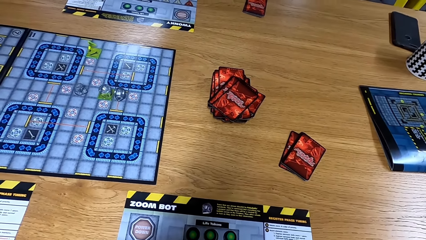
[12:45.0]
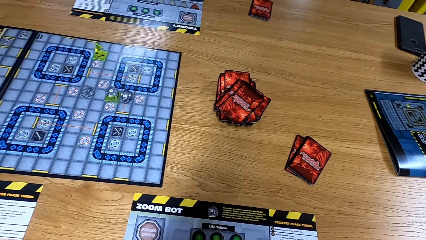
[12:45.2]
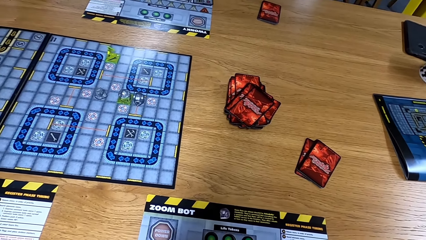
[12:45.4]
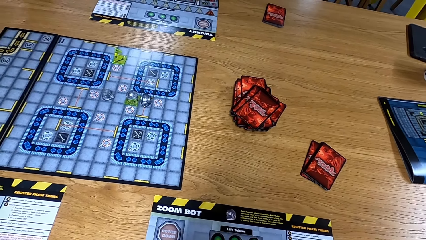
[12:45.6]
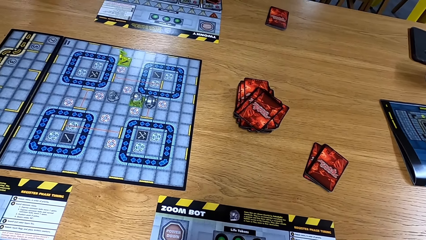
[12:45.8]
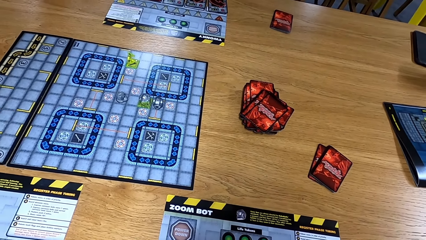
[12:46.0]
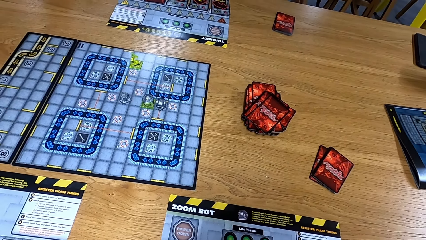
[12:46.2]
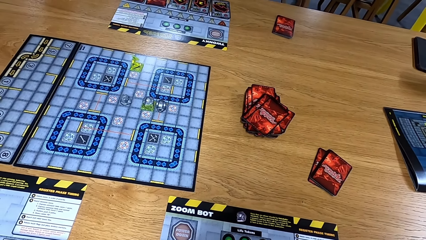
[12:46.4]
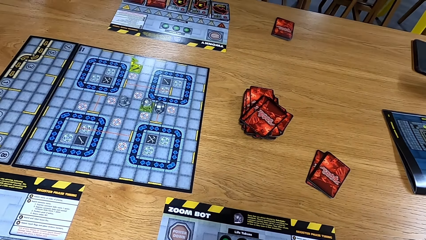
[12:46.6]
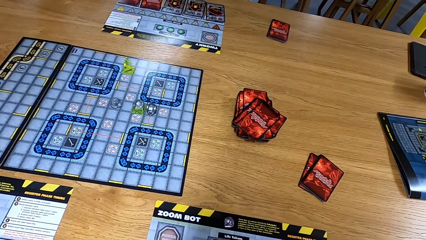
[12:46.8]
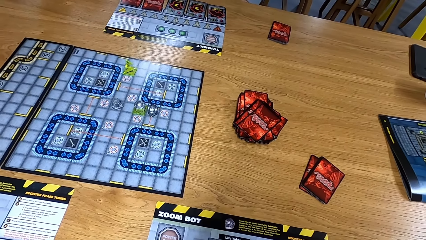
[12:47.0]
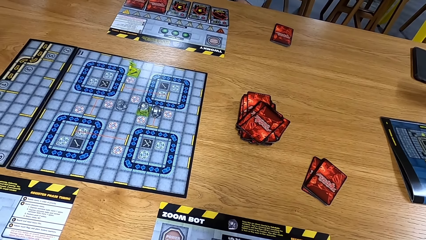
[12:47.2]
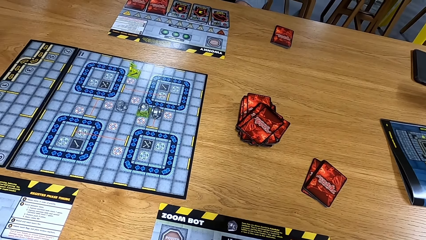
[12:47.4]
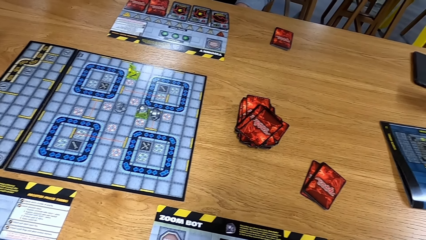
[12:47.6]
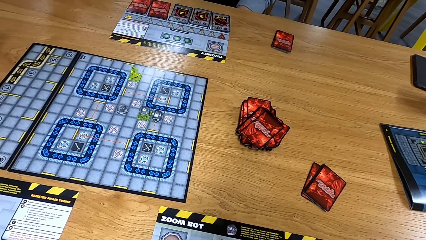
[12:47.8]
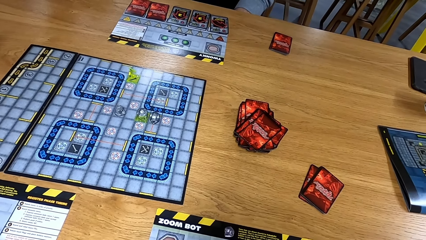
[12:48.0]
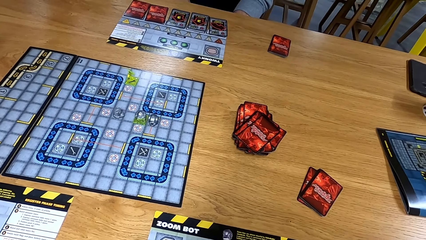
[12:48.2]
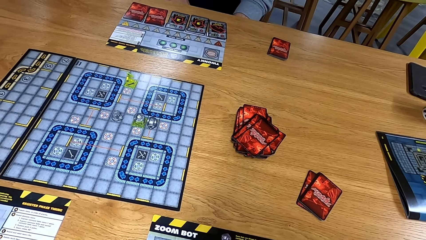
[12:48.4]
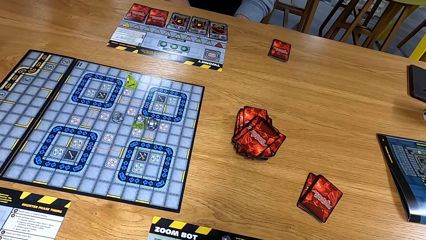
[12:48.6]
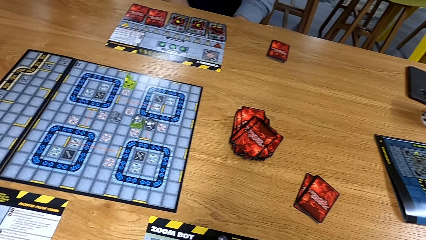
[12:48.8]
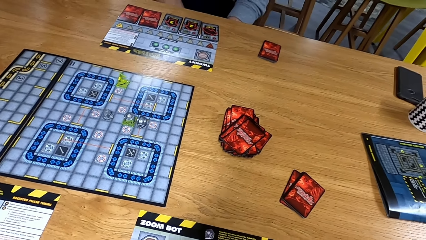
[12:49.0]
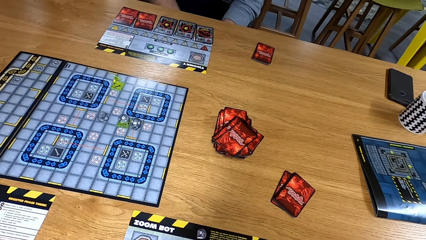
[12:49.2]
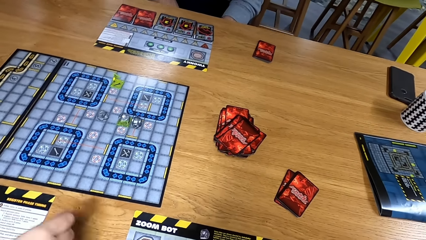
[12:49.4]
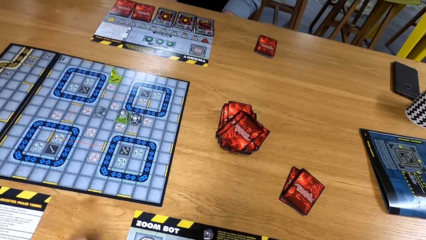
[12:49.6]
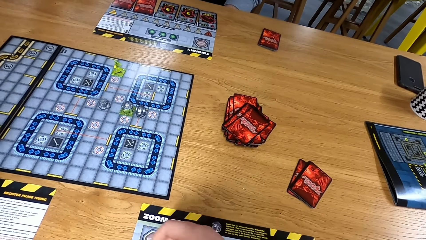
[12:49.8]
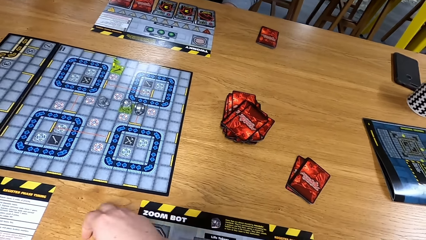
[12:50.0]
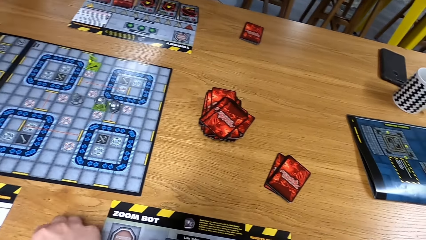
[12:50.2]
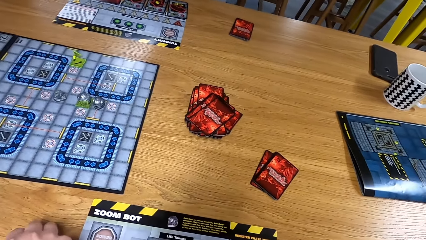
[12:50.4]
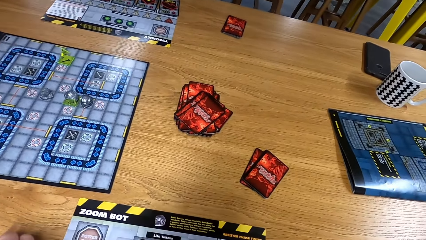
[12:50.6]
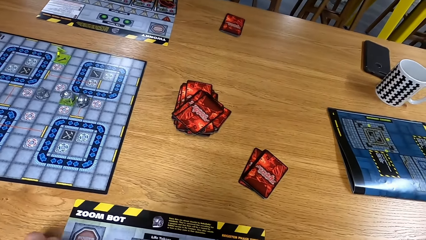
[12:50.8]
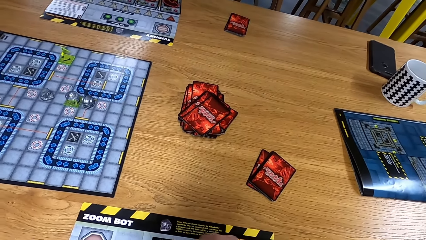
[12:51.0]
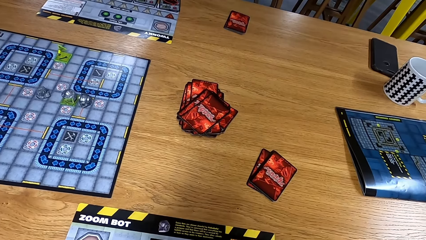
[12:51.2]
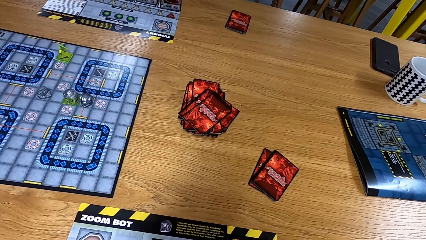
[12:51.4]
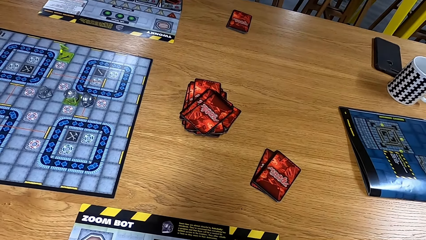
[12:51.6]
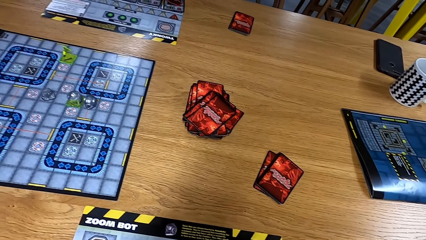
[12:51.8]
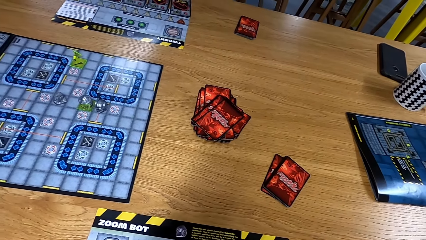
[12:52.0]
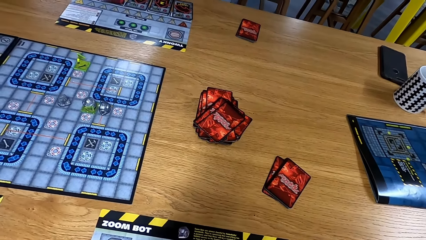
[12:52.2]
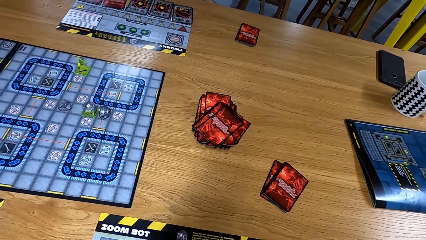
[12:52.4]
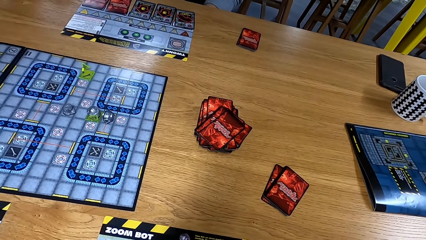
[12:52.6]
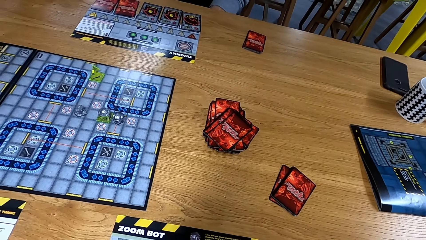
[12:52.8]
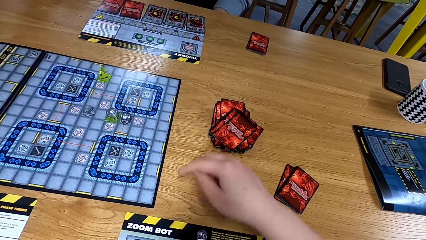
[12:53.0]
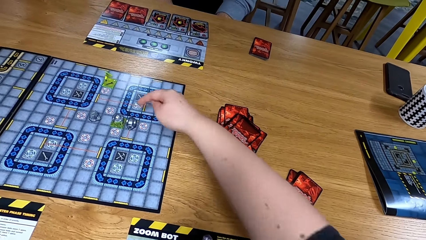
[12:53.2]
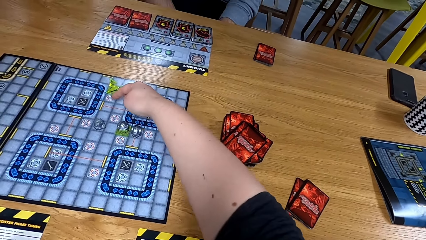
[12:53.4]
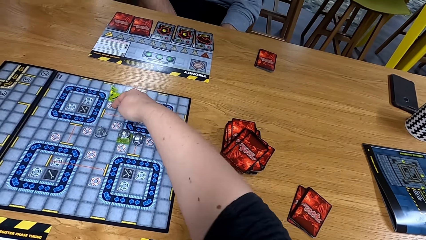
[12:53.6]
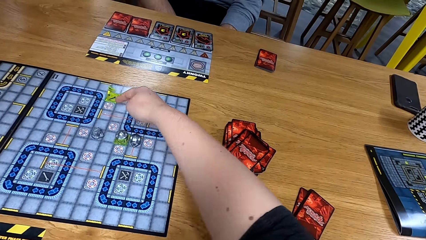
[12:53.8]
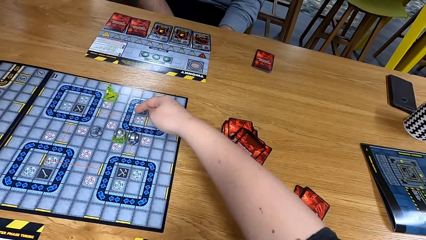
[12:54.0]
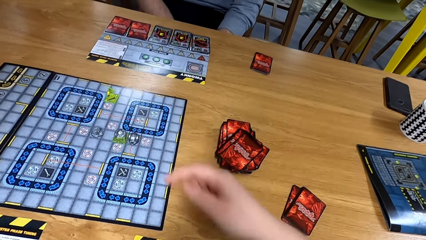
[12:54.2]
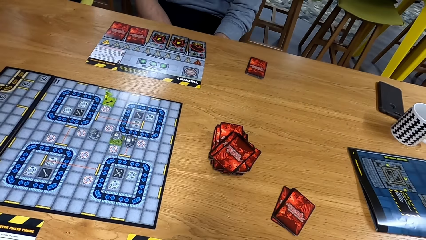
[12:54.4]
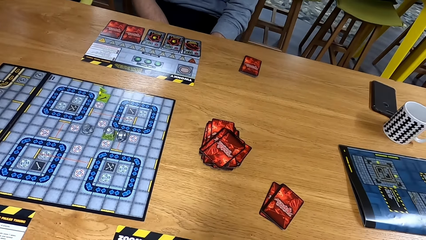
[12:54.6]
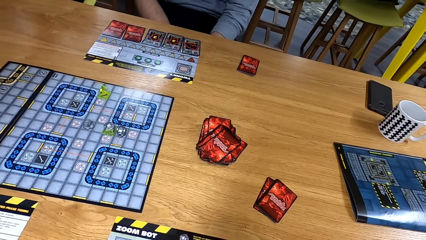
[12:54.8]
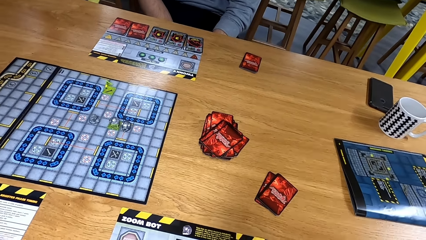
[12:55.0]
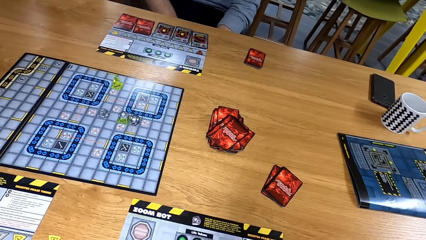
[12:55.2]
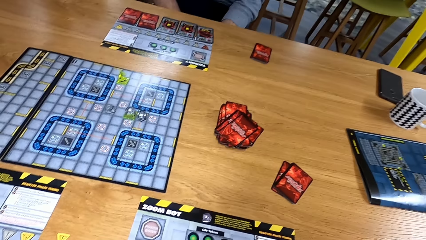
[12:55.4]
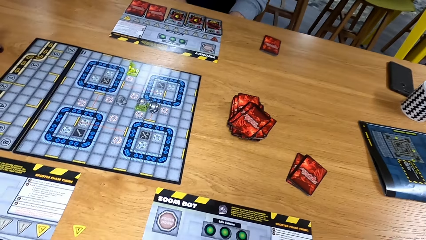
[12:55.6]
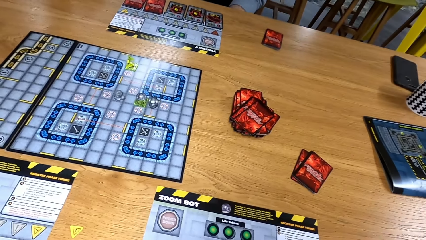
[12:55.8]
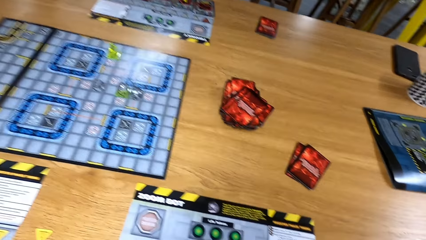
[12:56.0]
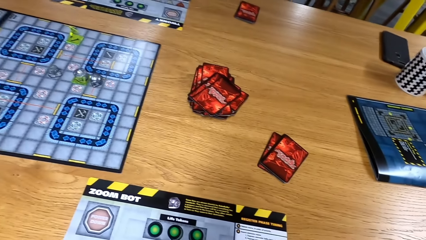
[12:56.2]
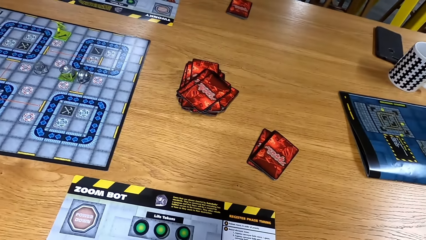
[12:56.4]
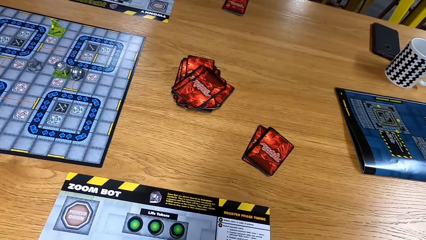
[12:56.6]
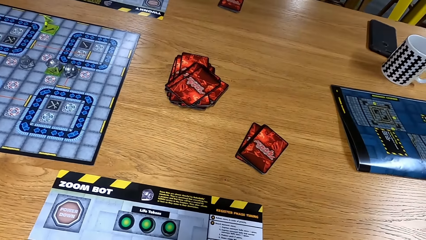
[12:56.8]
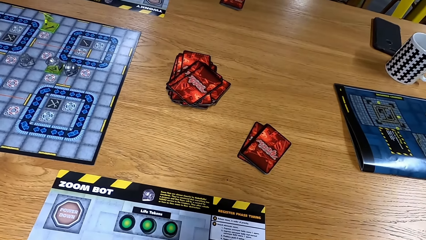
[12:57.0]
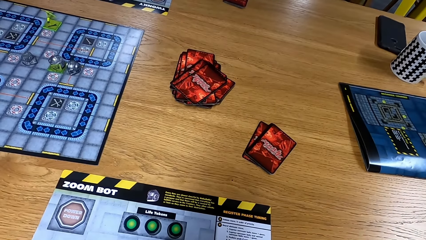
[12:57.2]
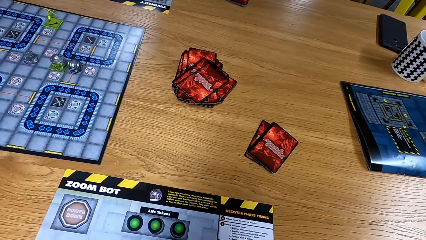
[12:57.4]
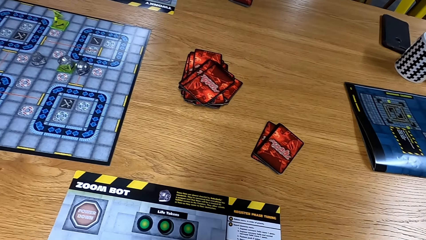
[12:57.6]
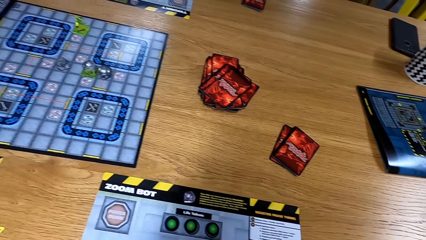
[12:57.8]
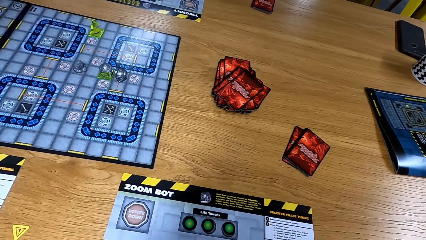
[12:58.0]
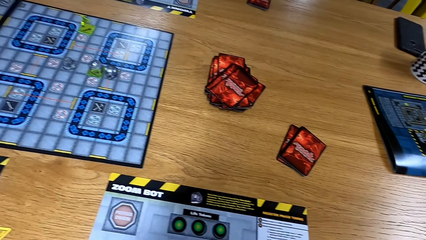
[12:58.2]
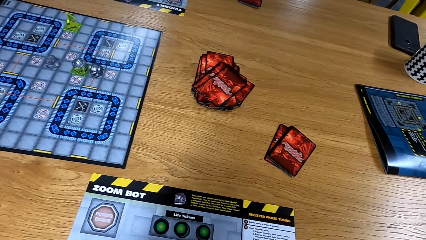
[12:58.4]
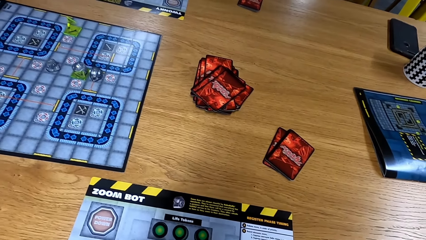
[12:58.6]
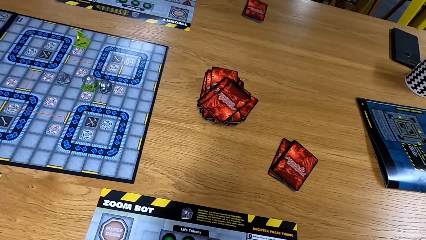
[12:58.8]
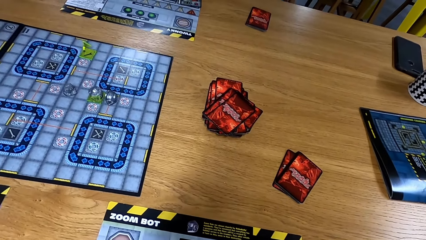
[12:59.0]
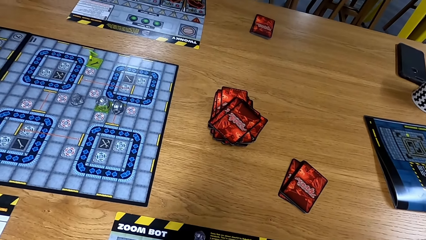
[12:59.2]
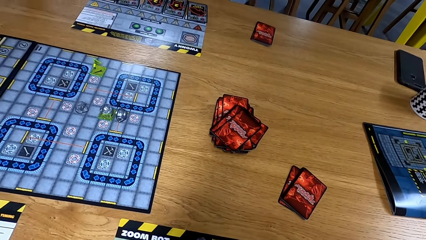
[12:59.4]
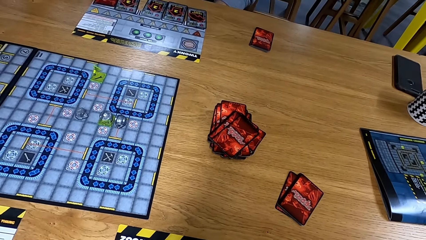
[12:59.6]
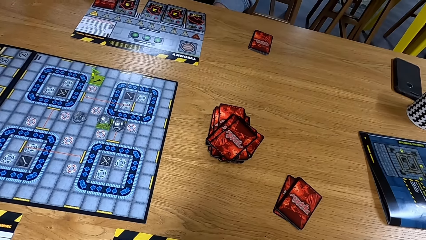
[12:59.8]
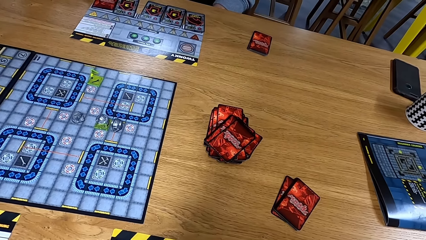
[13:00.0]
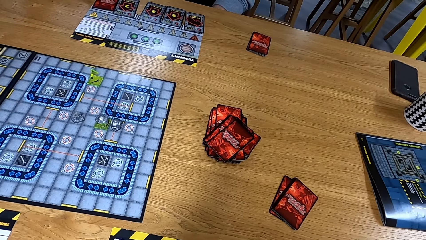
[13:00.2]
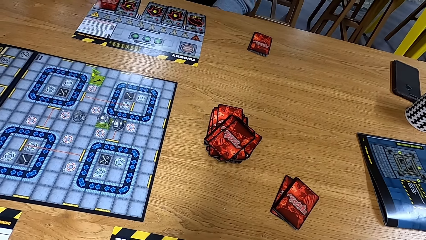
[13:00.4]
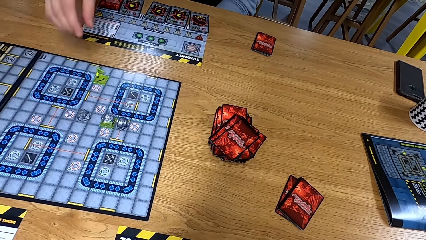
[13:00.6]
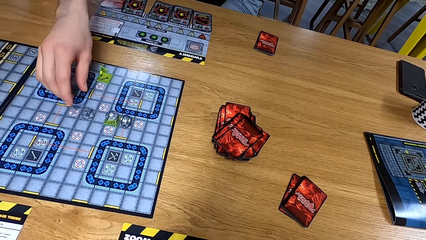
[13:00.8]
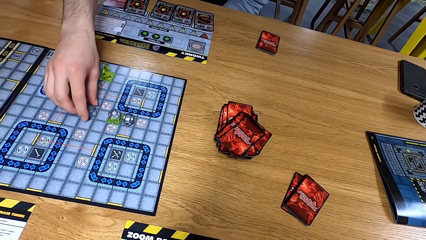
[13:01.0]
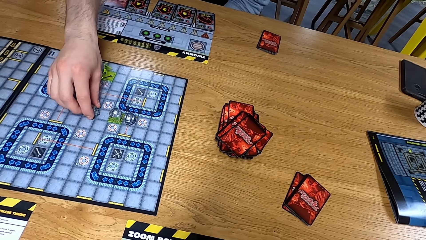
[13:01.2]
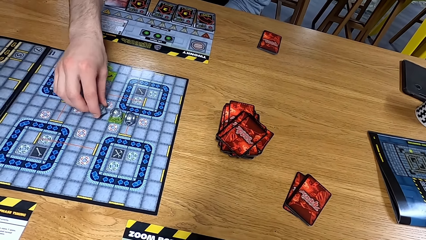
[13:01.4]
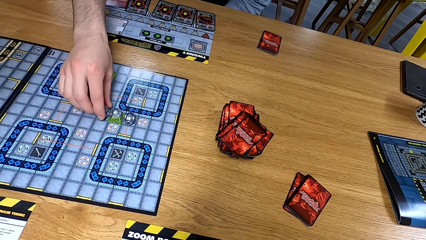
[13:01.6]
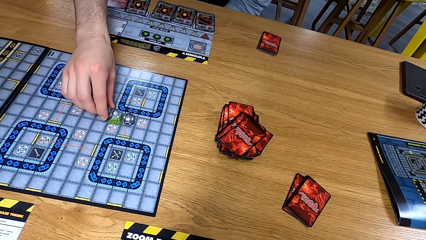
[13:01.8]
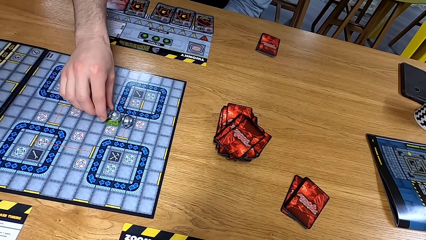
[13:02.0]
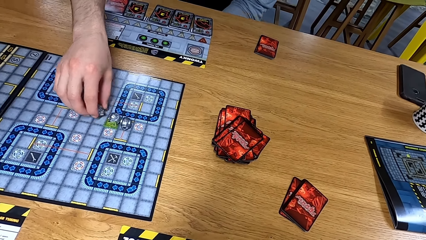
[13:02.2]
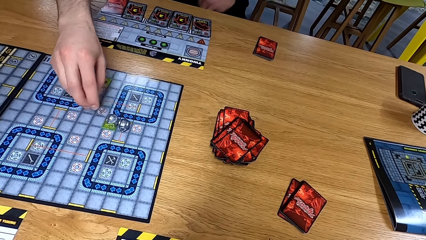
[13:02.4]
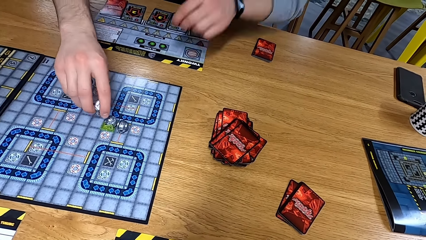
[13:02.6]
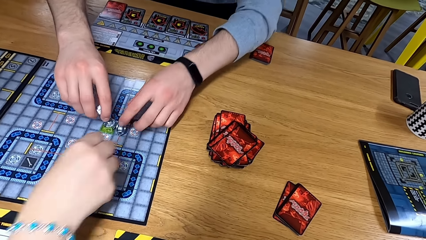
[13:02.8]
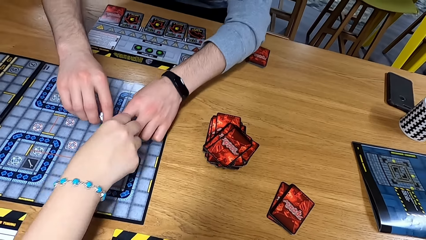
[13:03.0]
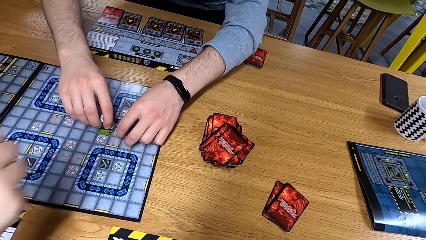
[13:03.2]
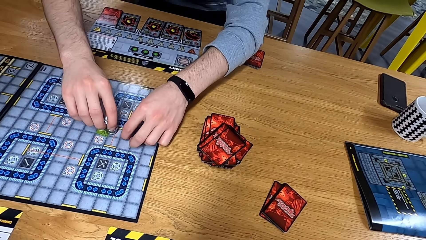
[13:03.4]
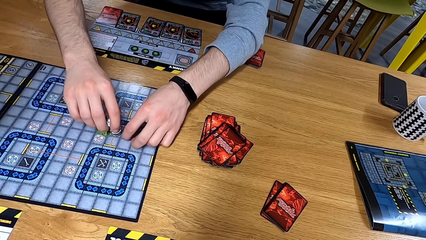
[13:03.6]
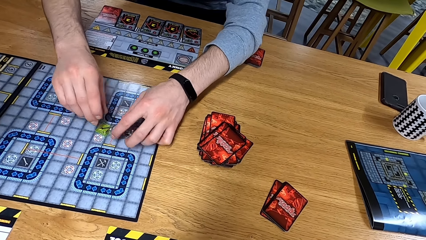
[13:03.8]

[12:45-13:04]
The camera wearer looks at the table. They move dice and look at the table. A person moves the path tile on the game board.
